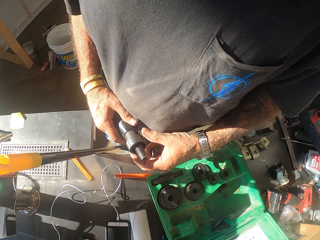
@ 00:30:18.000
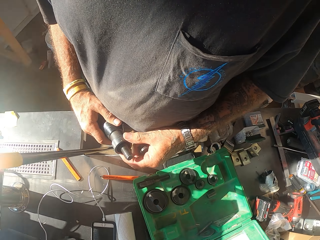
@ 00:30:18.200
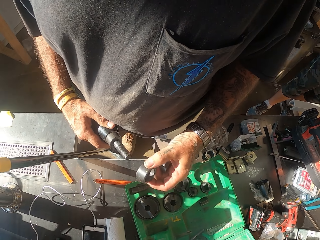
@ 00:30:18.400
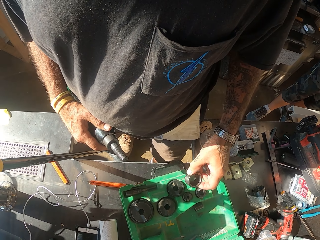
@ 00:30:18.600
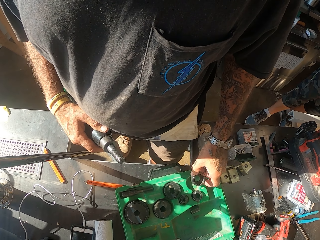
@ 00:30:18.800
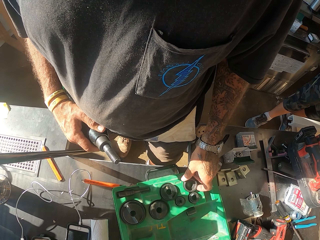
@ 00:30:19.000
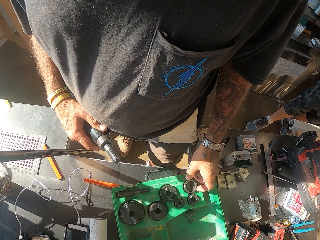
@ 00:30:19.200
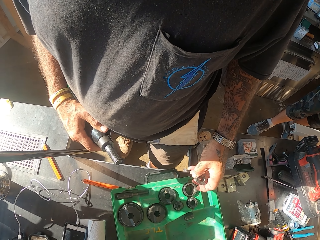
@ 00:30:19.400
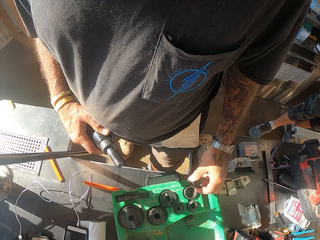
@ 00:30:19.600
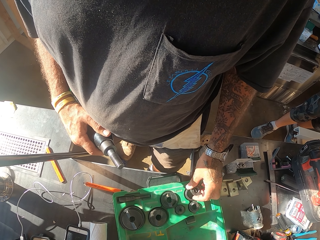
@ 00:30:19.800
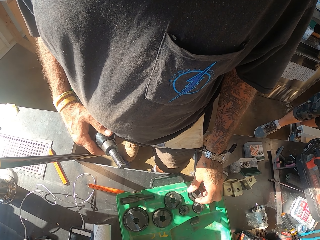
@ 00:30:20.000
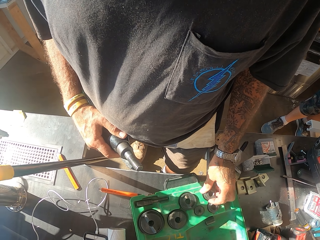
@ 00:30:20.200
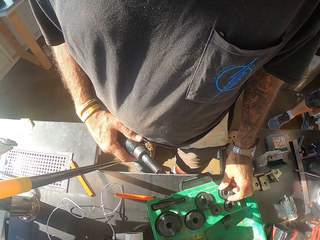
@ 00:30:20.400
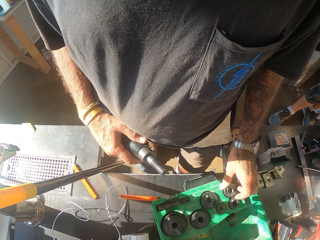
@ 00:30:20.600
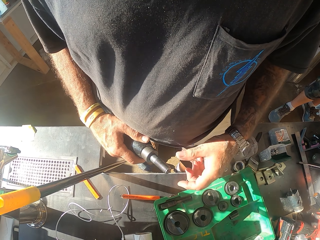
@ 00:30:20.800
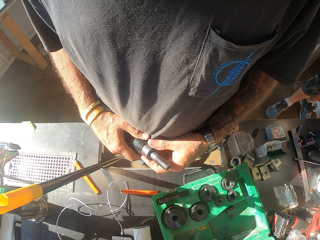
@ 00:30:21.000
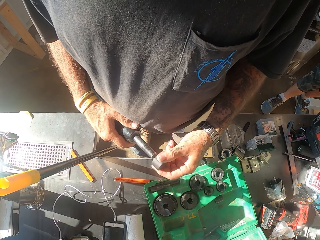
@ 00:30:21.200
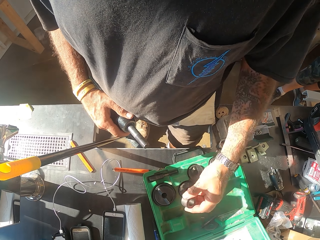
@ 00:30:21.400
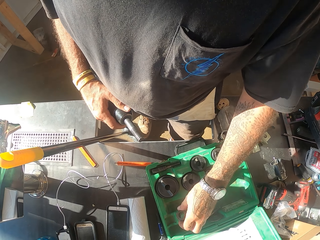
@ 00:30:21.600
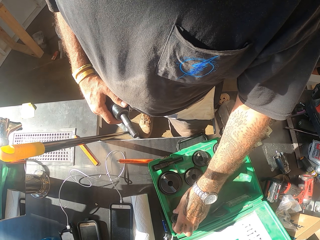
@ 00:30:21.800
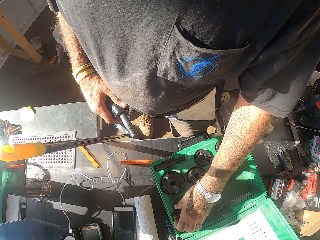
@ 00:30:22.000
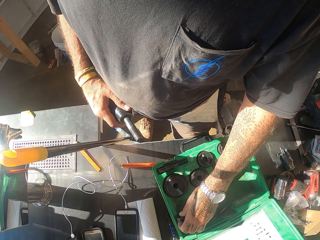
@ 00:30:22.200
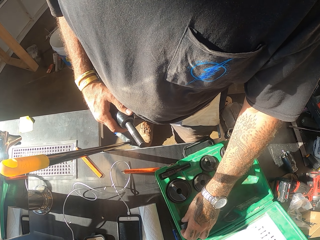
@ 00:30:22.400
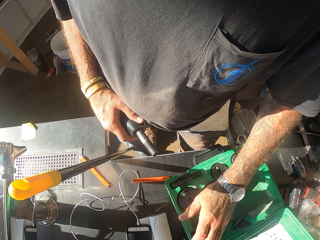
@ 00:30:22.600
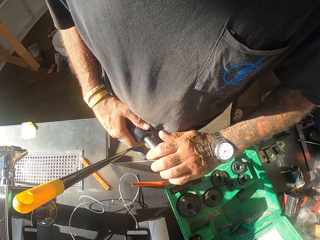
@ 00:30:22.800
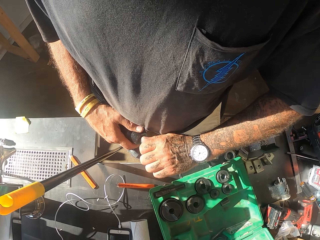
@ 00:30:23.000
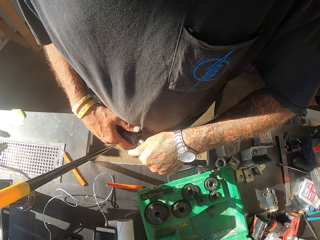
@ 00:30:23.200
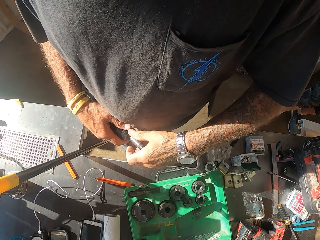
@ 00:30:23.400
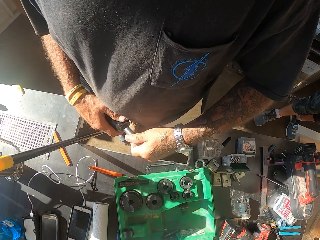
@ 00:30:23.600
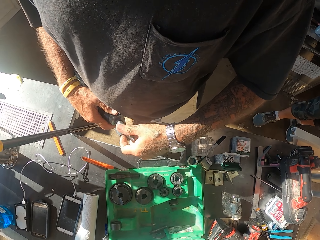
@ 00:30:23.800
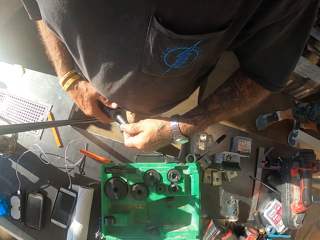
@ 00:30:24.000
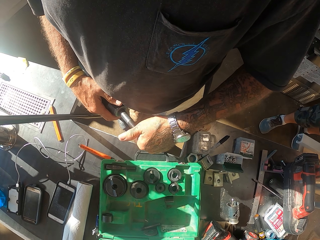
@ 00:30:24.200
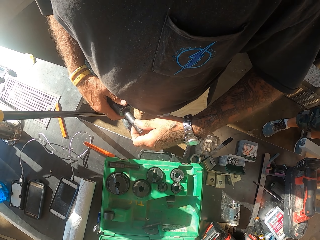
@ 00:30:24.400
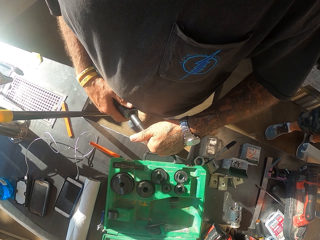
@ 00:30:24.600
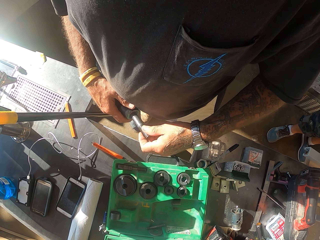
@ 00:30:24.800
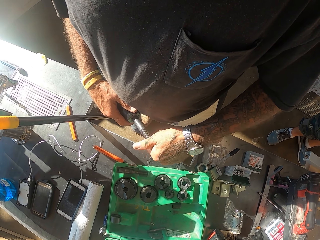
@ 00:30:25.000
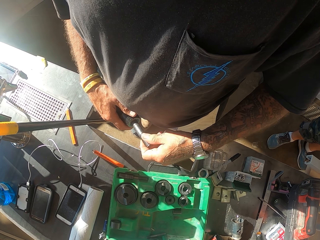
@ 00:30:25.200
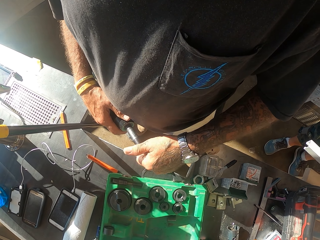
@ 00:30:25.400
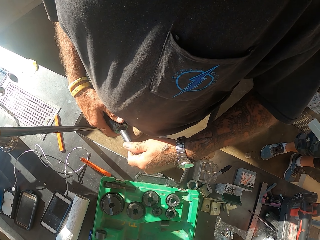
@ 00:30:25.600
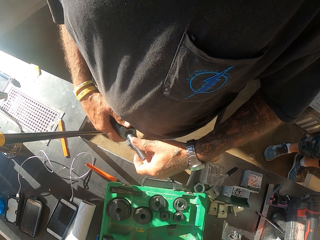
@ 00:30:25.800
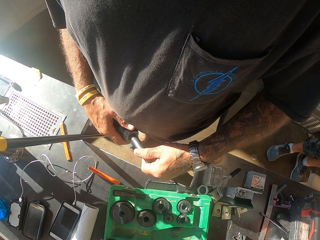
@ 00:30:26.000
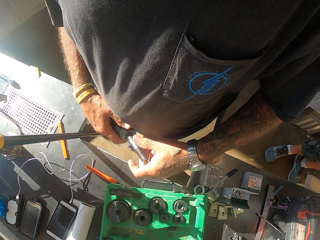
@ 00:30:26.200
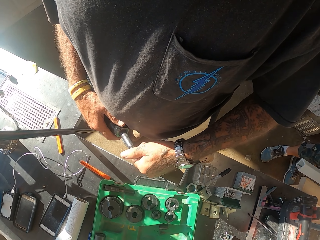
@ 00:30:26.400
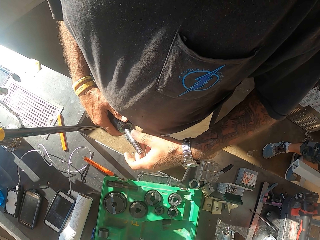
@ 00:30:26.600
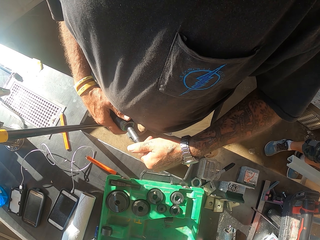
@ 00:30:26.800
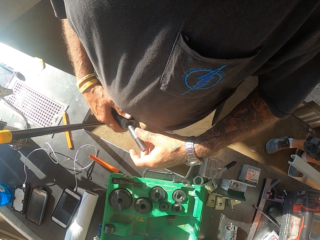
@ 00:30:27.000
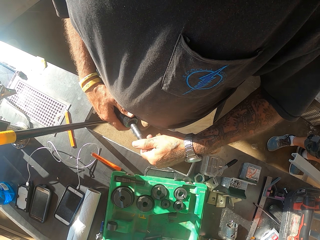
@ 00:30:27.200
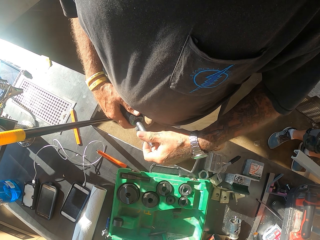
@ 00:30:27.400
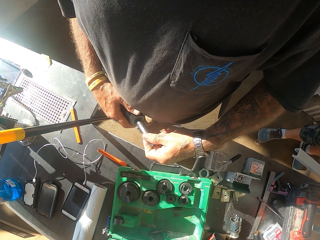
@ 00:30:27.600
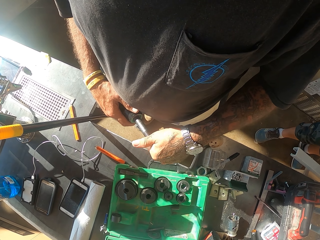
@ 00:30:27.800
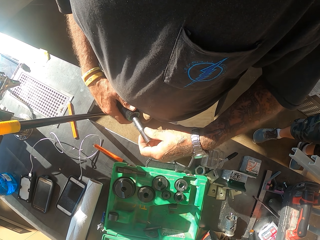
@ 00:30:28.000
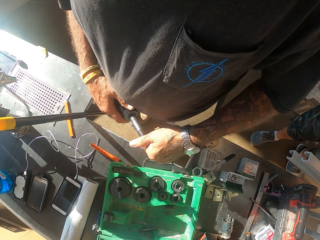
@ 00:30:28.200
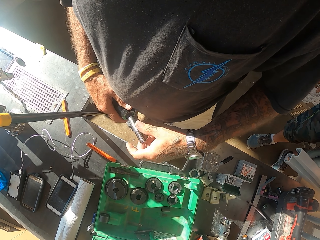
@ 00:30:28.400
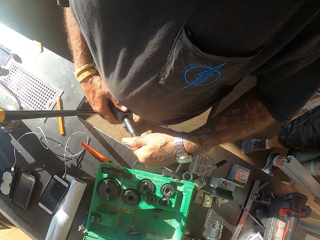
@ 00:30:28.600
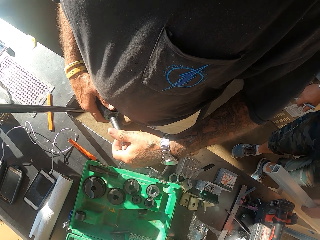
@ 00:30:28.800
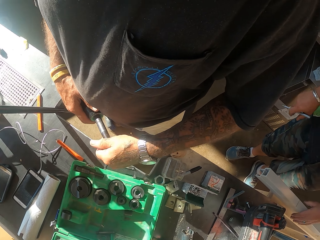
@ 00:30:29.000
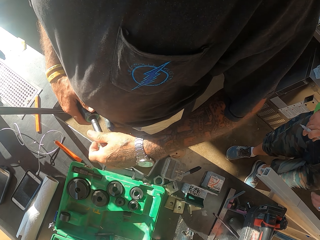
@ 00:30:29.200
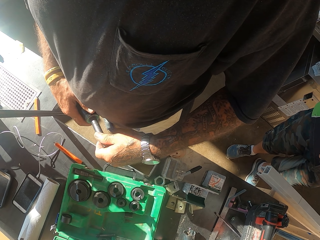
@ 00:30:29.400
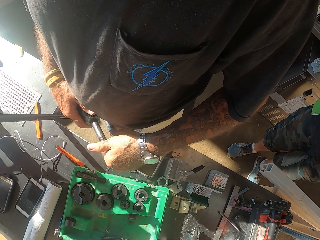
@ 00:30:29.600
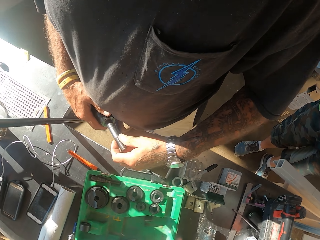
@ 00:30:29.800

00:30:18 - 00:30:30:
The camera wearer places something on the tool box. They put something in the ratchet. They place something on the tool box. They place something on the tool box again. They open something with hands.

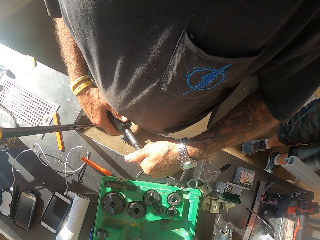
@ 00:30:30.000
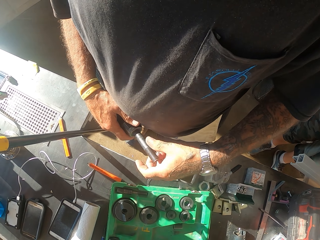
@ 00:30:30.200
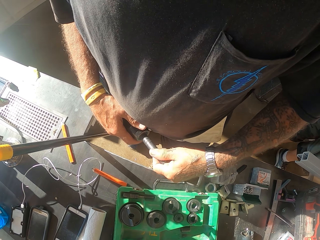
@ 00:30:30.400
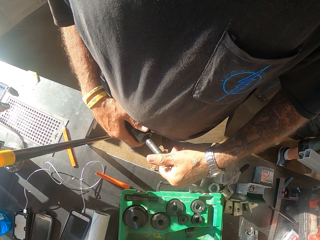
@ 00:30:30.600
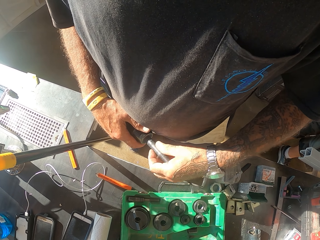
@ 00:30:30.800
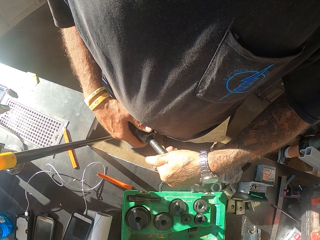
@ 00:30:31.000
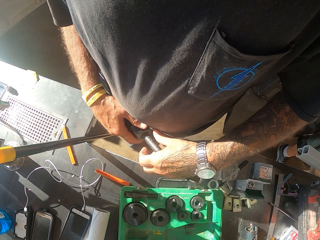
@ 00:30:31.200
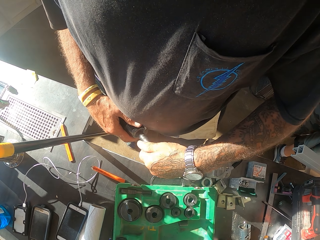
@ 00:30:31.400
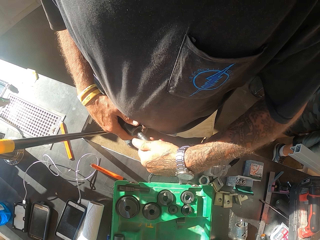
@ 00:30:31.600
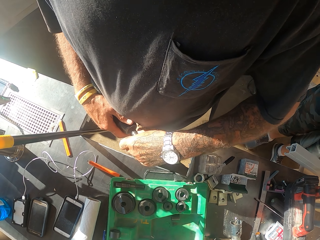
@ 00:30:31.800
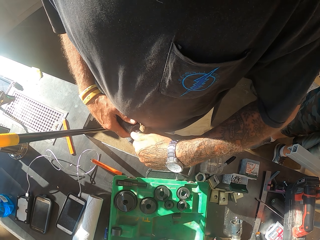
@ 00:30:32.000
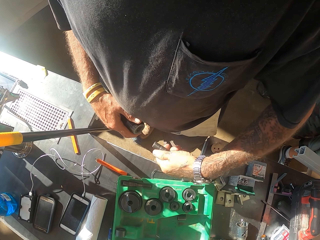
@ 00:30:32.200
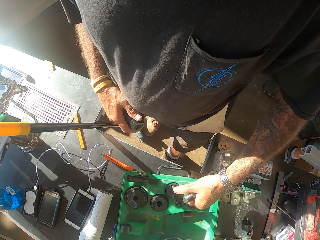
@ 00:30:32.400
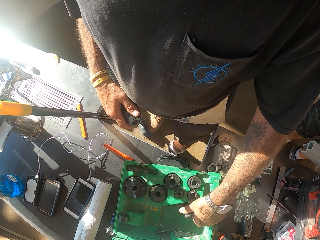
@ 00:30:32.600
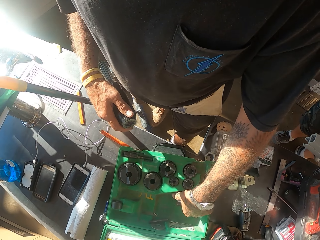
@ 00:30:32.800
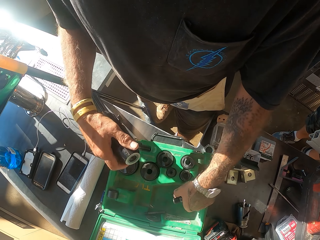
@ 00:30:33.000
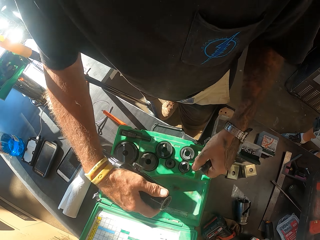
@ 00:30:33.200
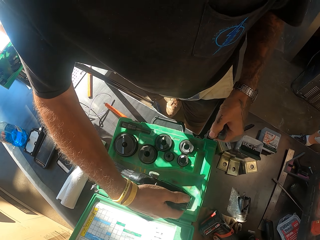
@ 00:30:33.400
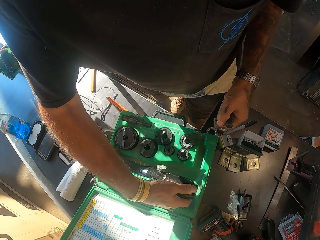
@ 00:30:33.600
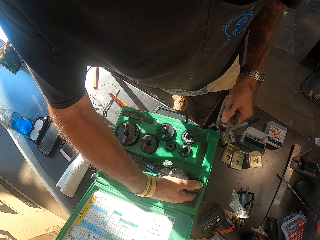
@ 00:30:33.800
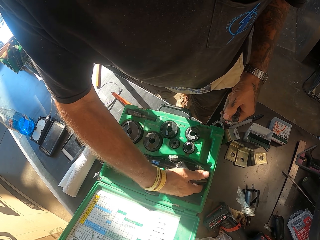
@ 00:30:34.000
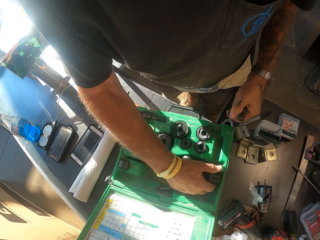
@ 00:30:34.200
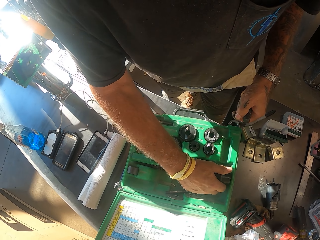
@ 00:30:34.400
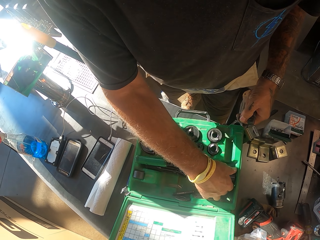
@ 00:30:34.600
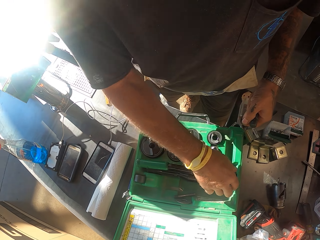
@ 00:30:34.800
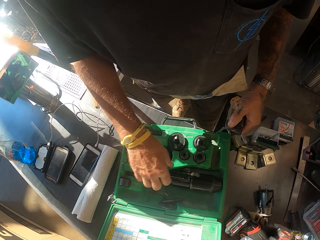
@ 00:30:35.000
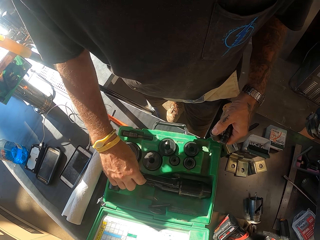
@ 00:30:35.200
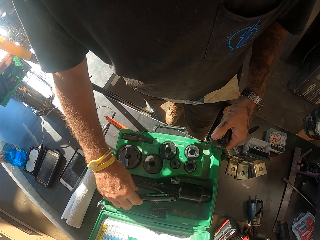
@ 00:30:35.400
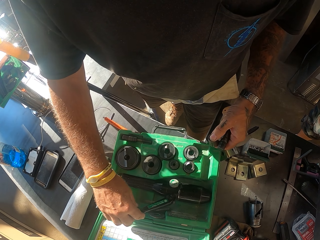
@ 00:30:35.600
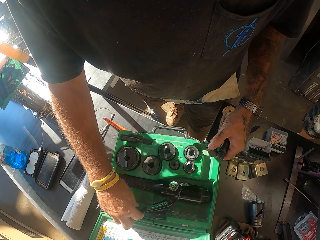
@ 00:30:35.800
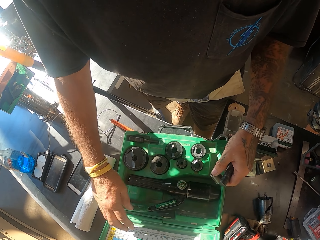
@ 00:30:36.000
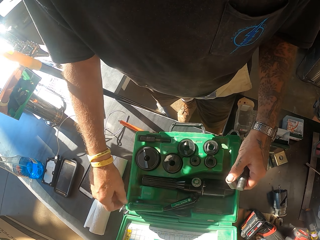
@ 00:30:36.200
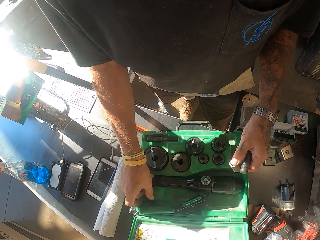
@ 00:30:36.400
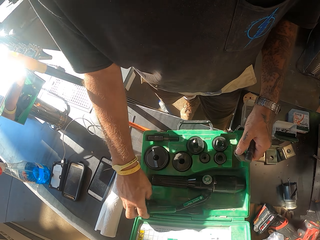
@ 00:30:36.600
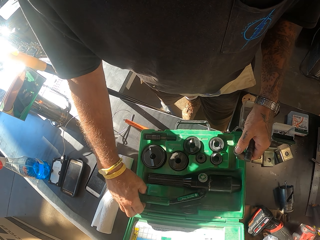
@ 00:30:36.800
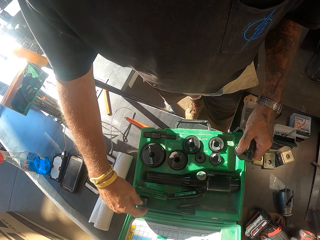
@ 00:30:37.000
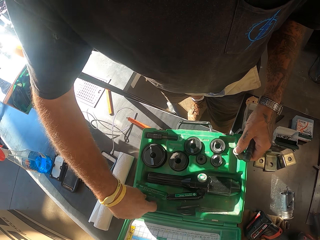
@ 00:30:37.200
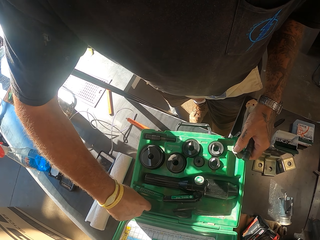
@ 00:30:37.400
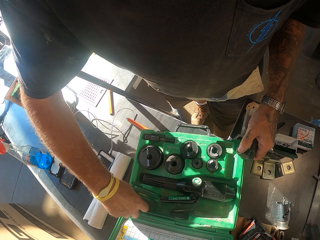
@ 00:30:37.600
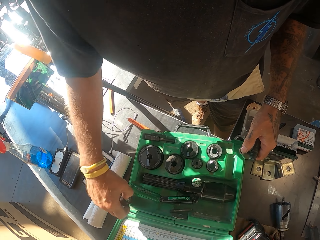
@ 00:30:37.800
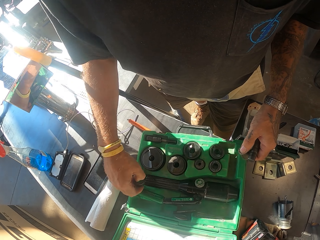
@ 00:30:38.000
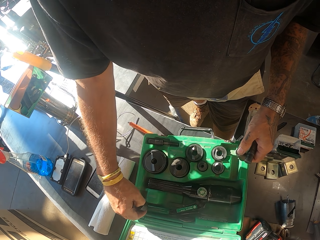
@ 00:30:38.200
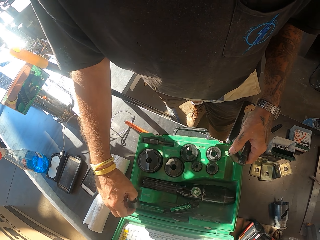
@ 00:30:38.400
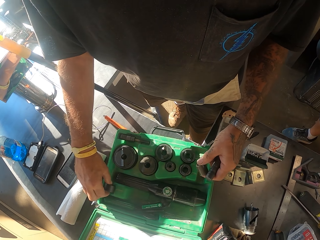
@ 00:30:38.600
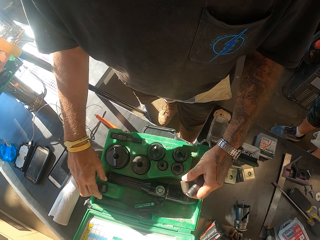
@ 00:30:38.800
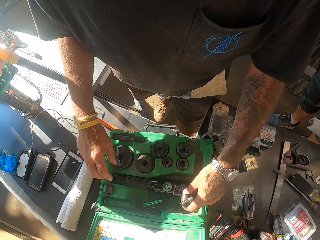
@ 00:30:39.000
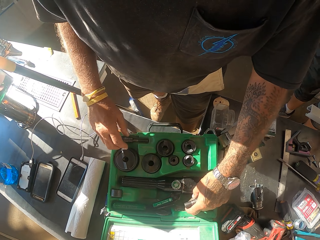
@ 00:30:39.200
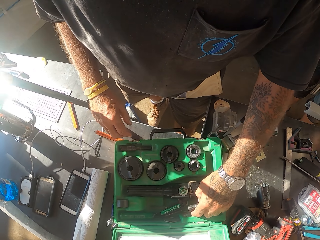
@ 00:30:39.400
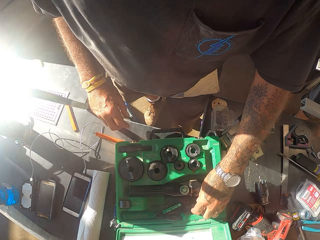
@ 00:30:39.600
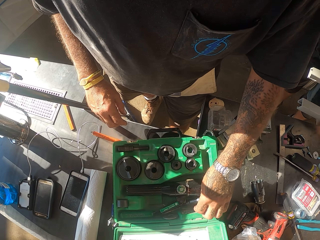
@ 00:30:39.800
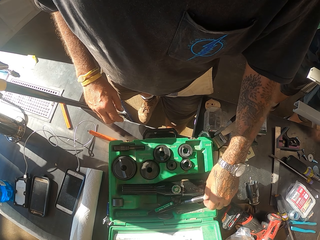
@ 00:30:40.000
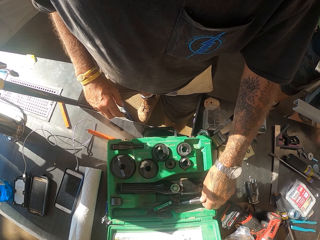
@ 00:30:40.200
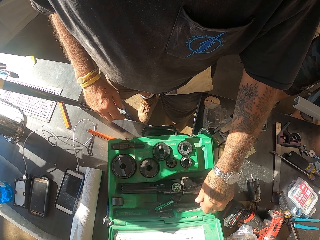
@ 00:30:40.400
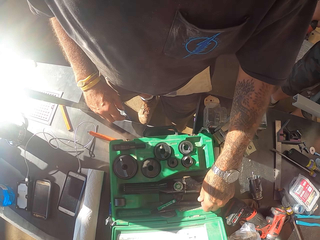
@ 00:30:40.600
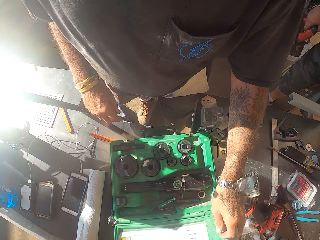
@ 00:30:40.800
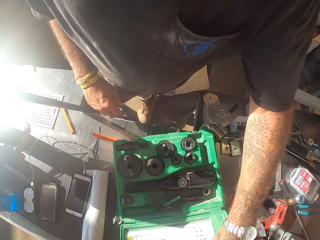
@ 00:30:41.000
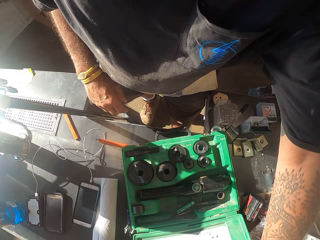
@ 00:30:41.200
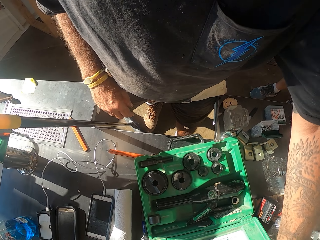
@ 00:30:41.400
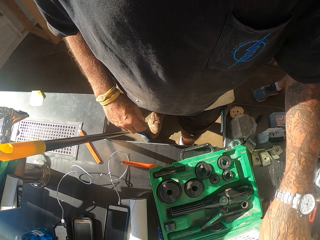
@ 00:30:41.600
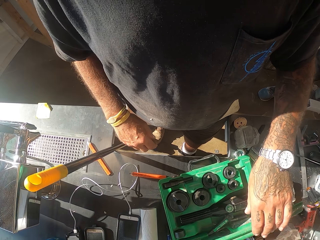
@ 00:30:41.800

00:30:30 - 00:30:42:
The camera wearer places something on the tool box. They place something on the tool box again. They fix something on the tool box. They place something on the tool box.
